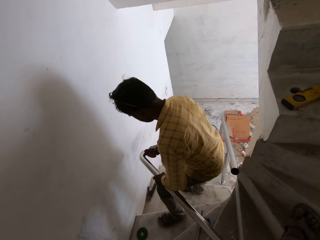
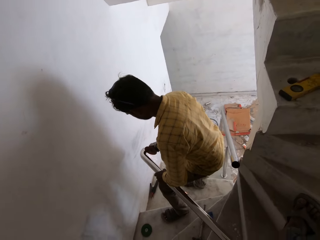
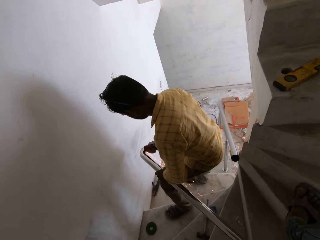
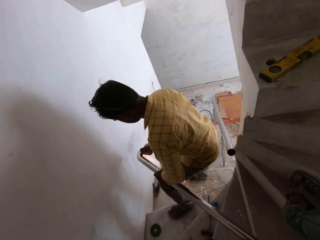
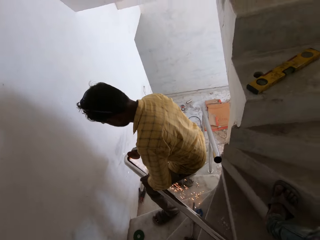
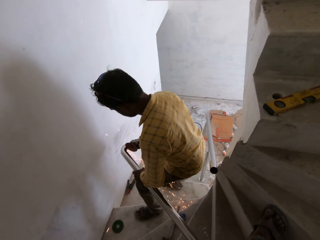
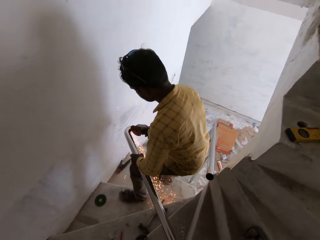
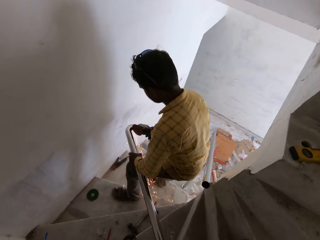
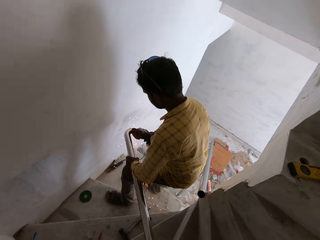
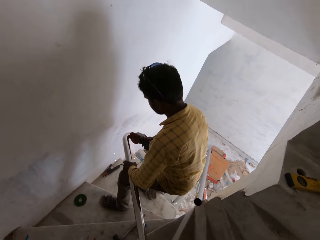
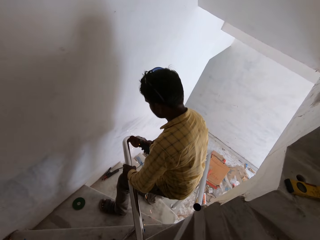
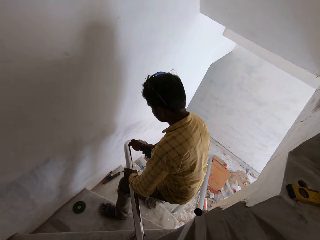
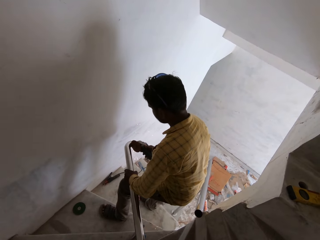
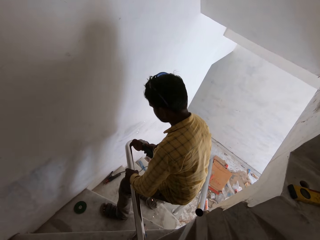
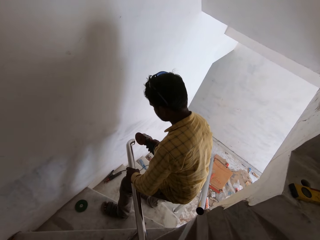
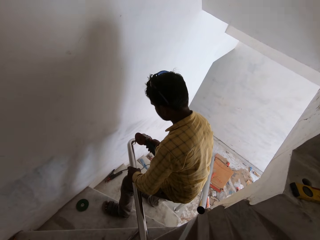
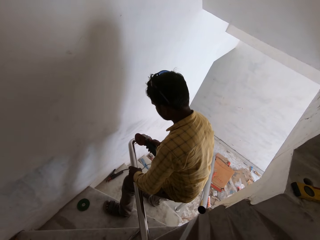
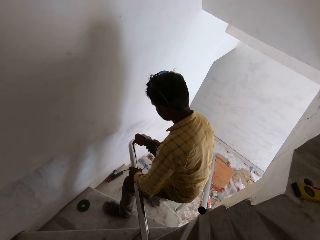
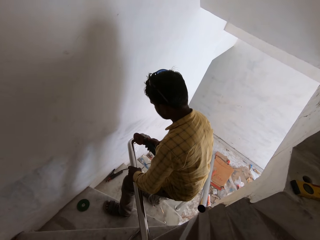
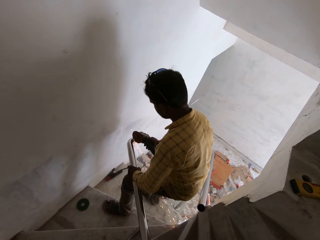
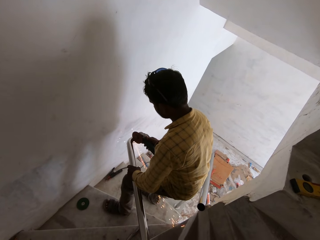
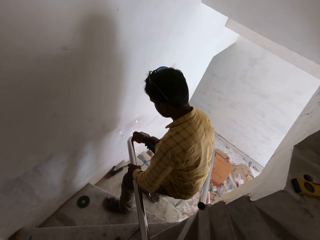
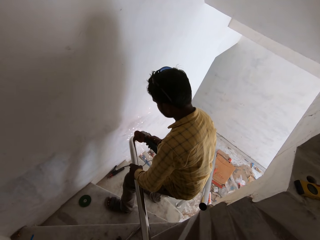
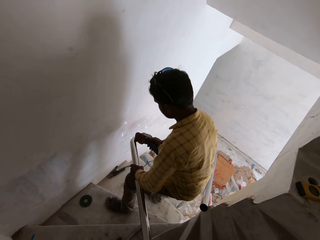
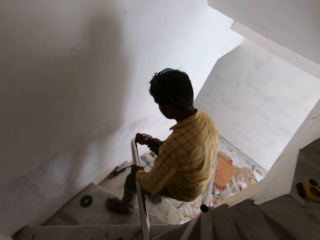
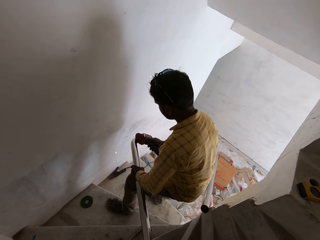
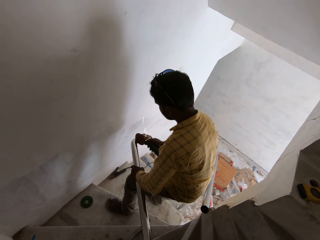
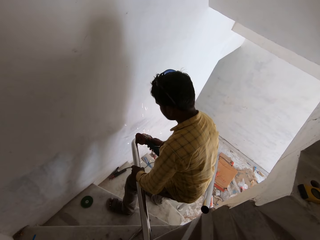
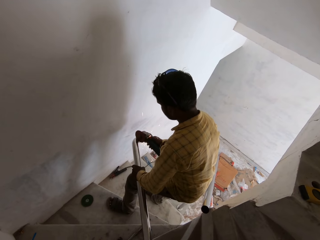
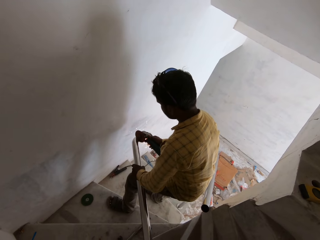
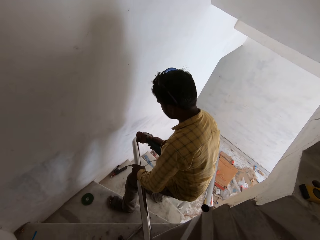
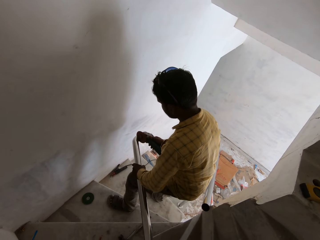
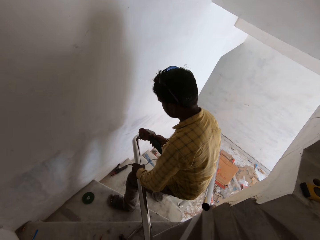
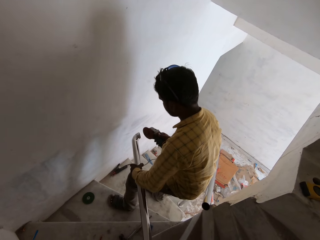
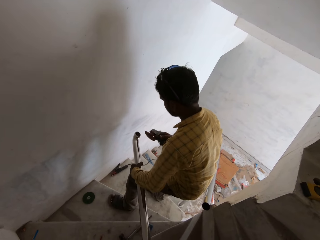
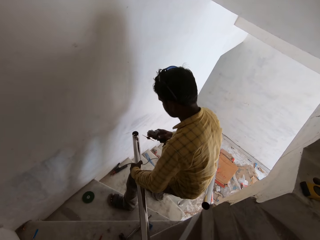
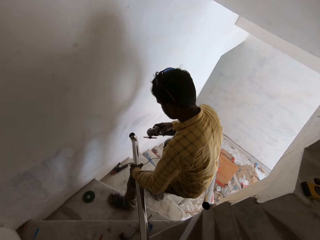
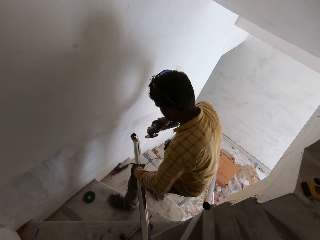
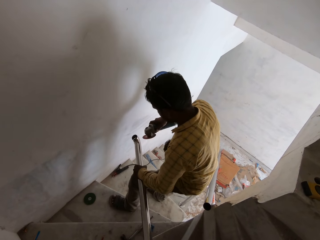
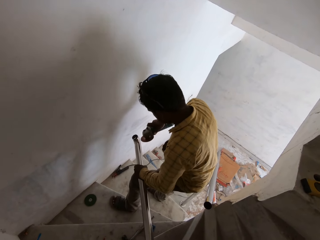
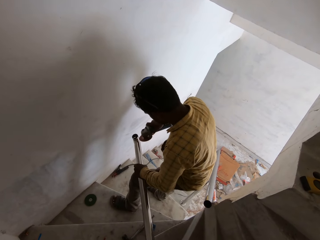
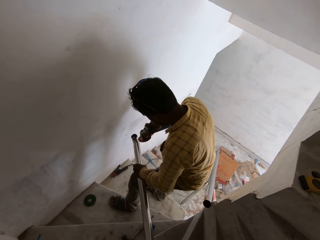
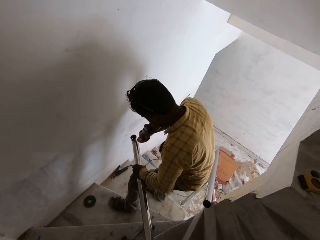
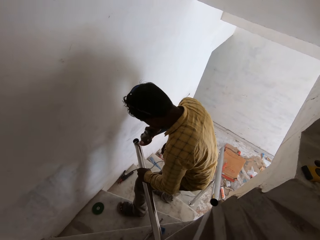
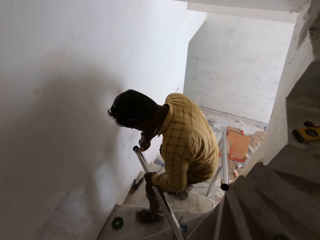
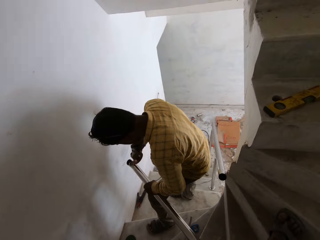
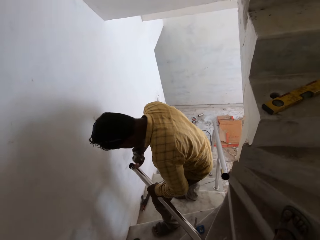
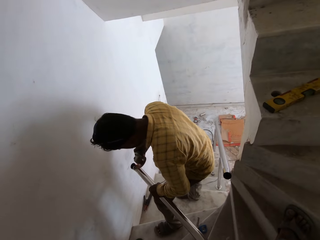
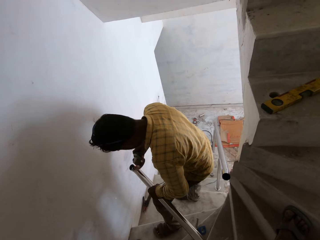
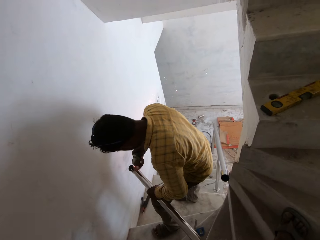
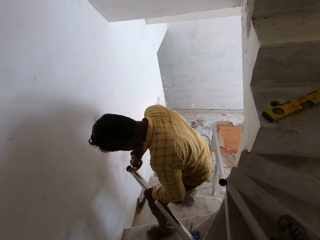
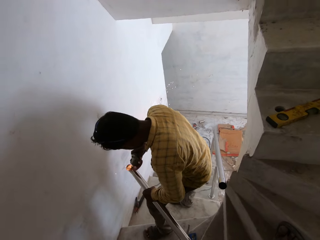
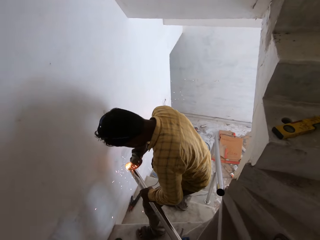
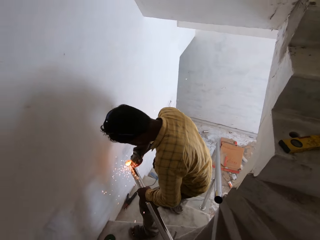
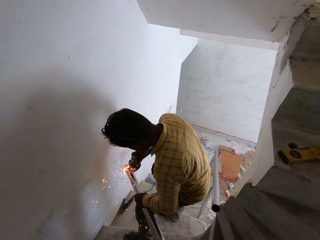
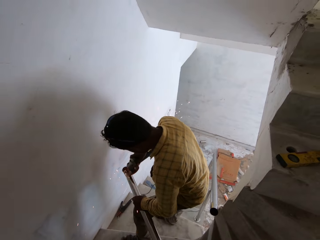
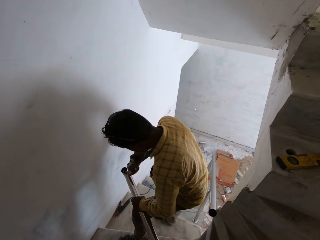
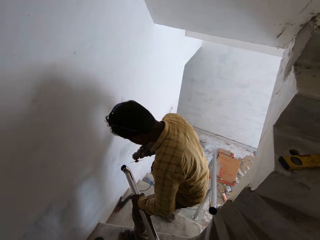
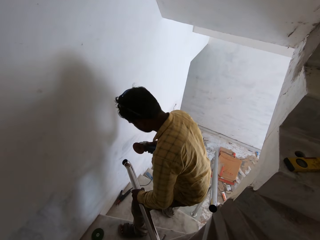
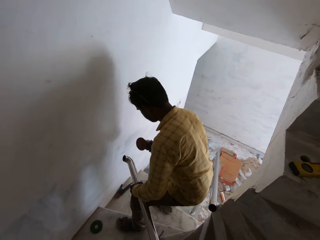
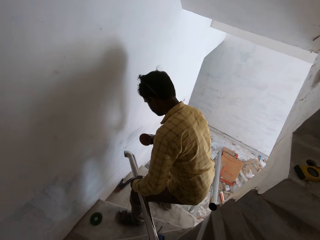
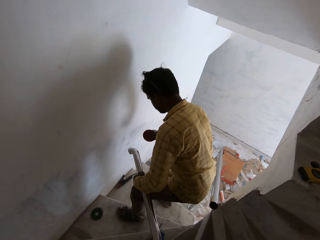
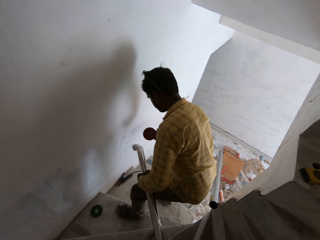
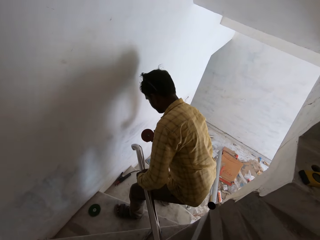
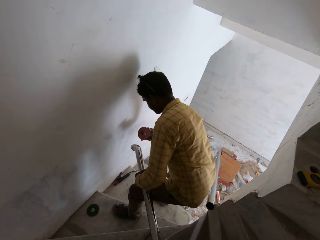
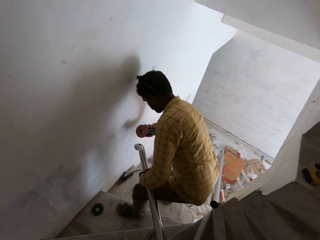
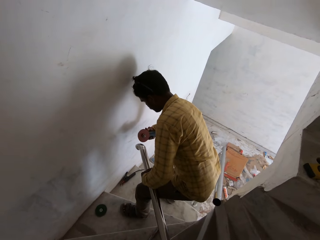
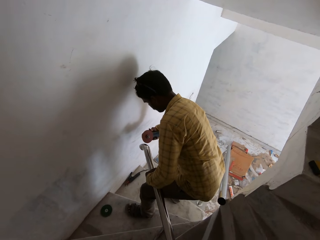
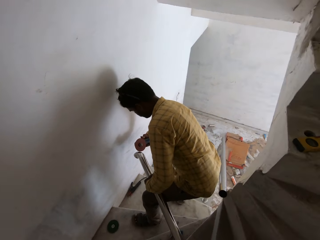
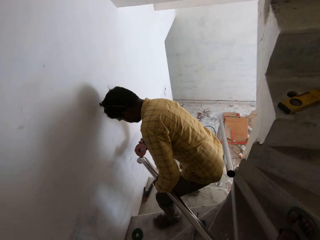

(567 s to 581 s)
A man cuts the metal.

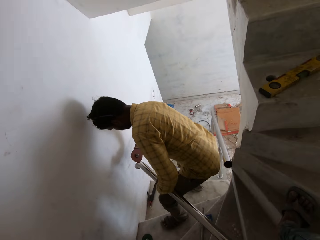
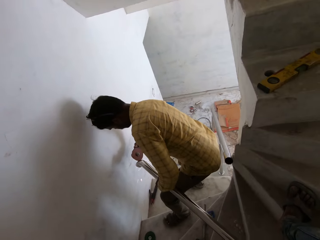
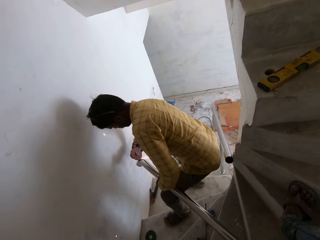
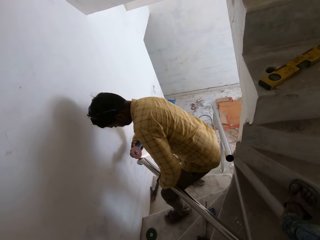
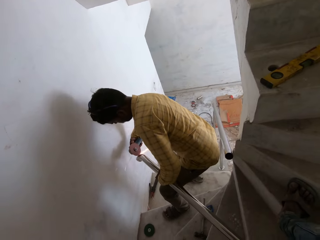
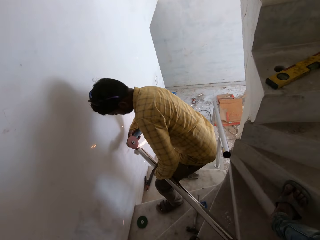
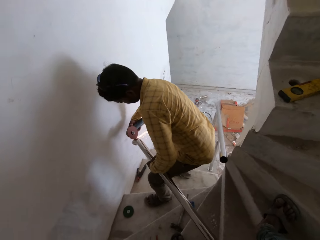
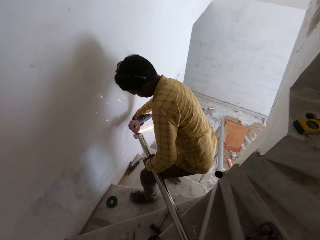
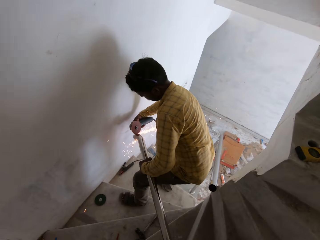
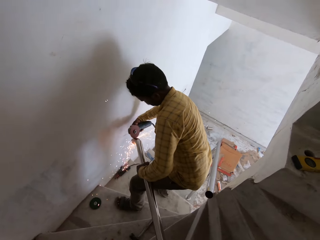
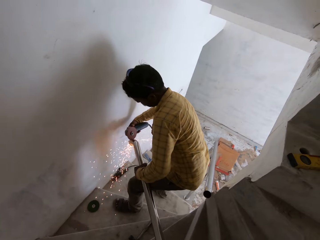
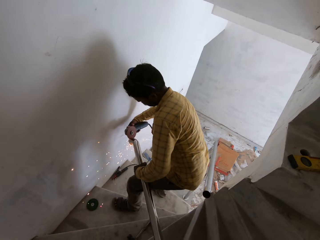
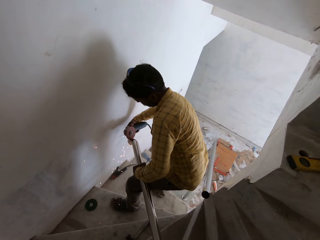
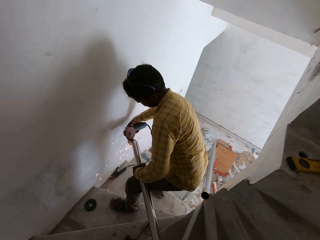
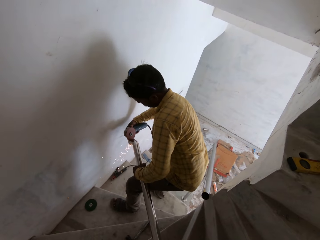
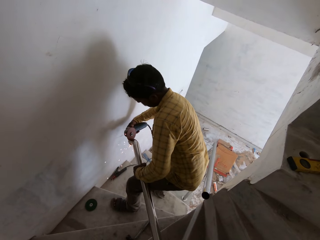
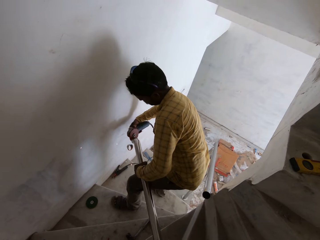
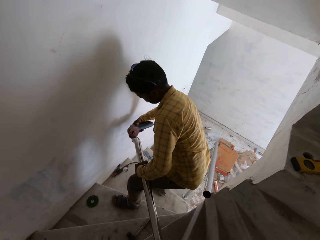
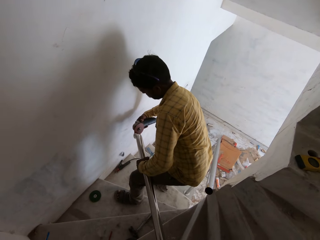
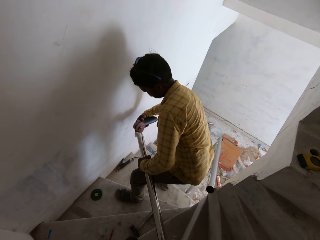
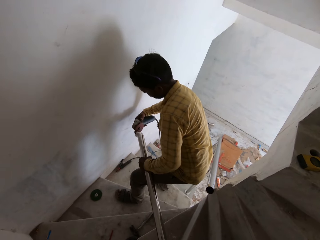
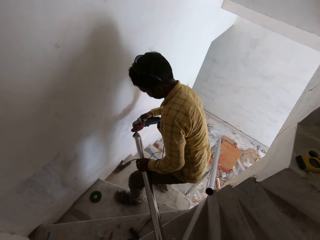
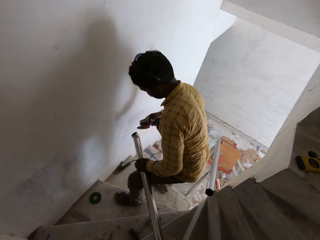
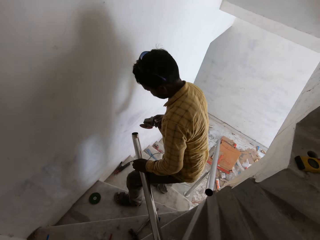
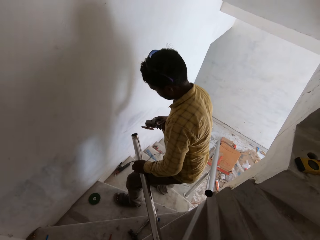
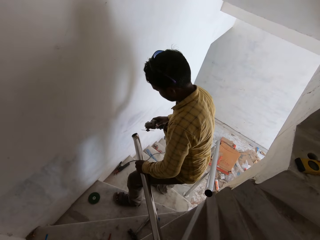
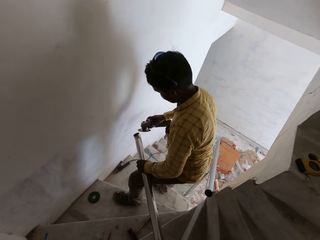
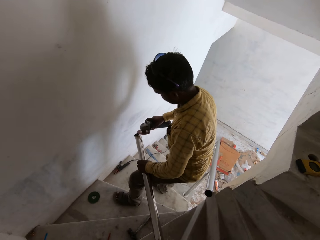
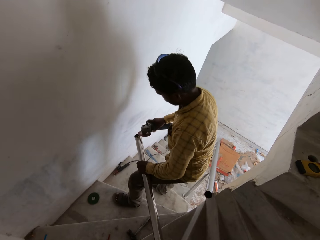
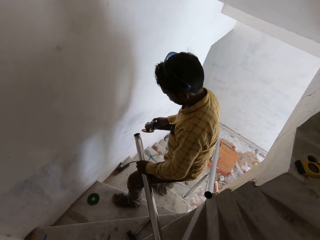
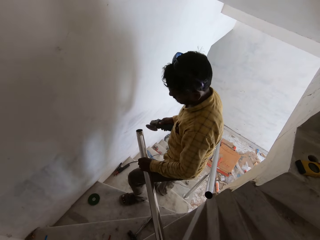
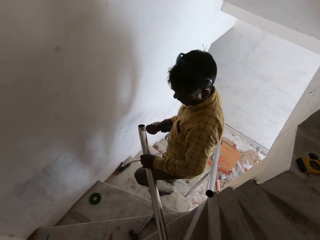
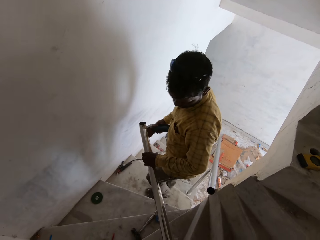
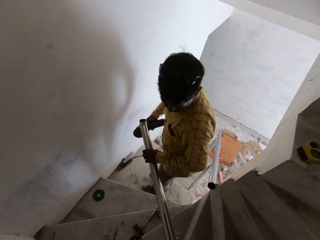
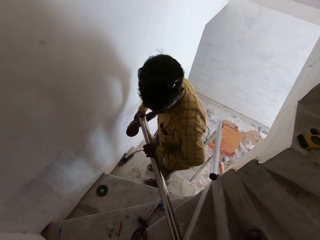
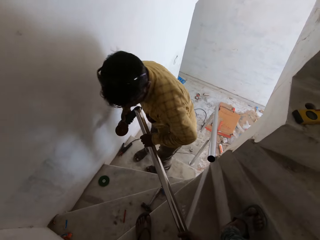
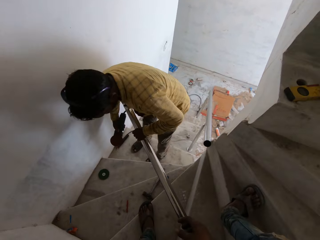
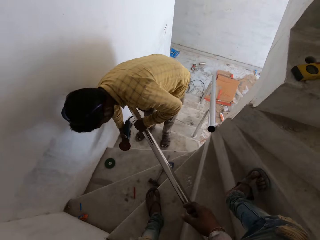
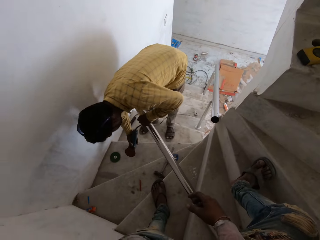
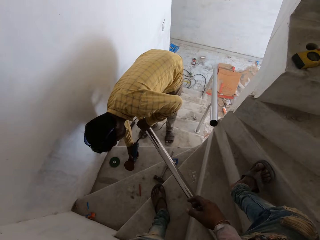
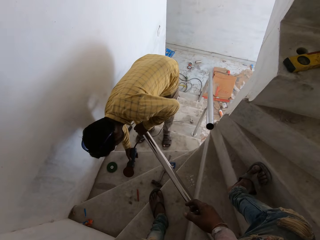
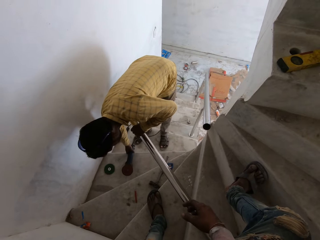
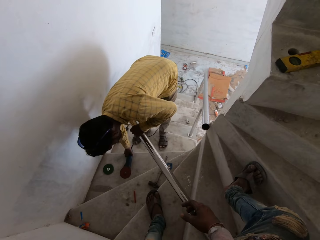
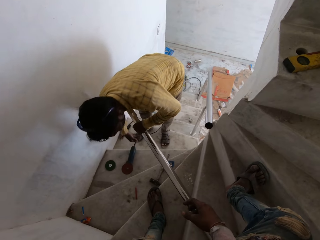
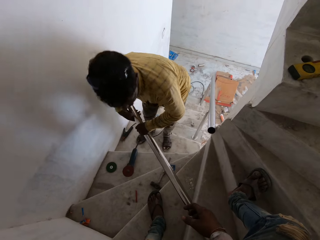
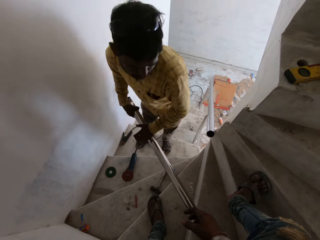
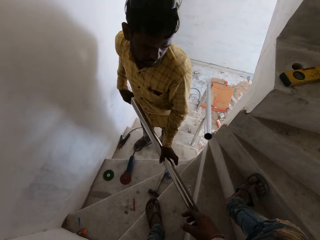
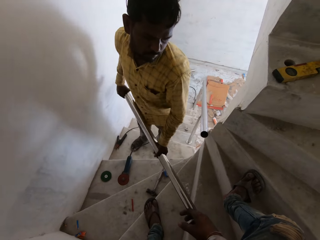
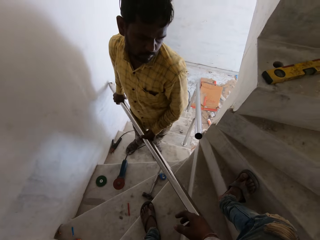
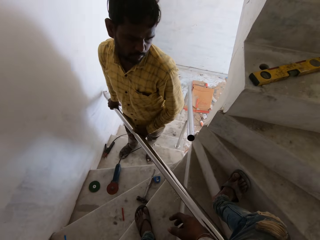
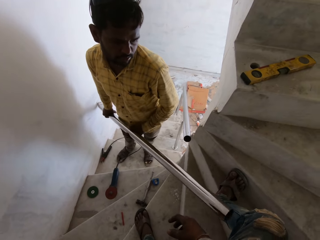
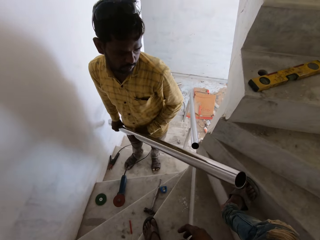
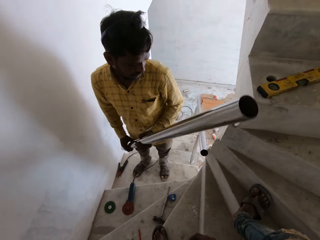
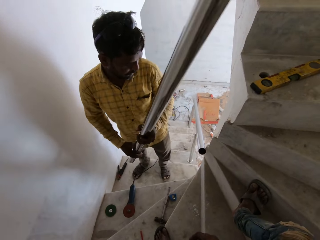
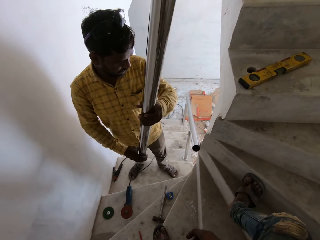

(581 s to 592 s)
A man drops the smoothening machine on the staircase with his left hand.
